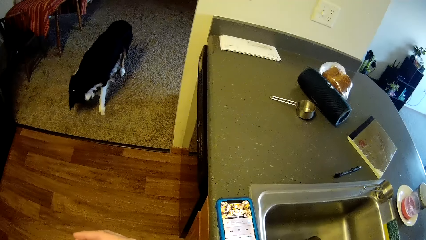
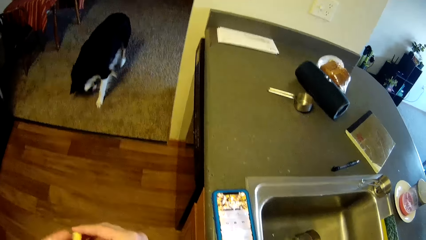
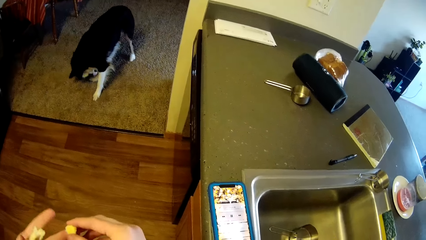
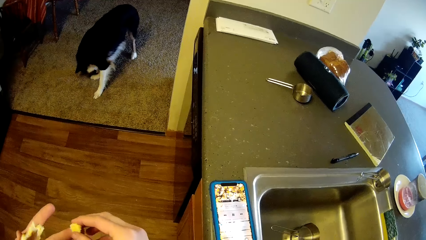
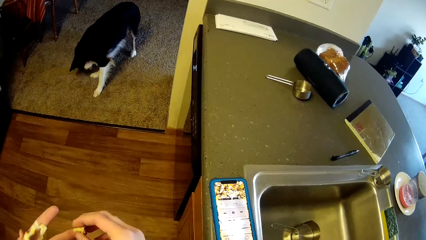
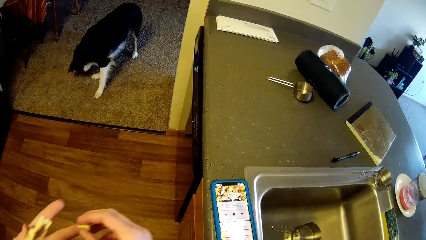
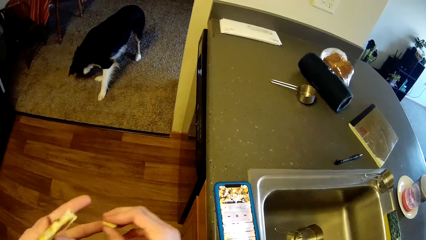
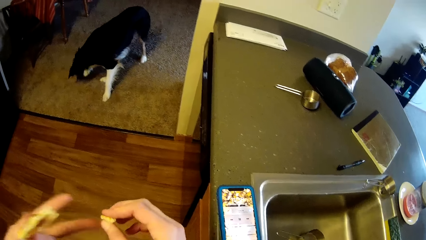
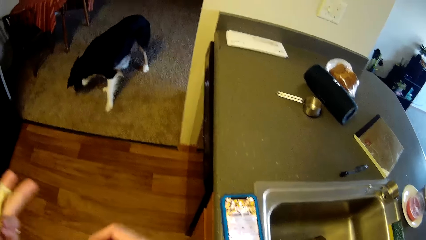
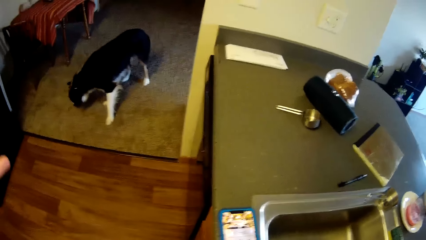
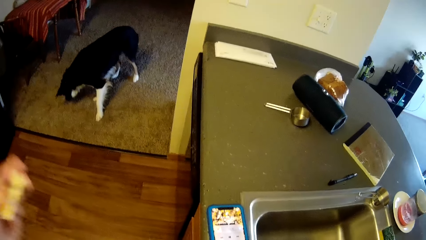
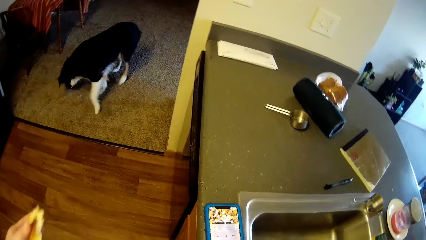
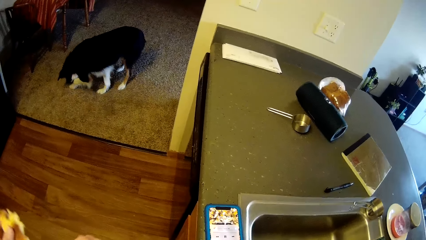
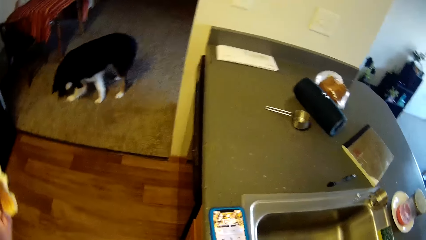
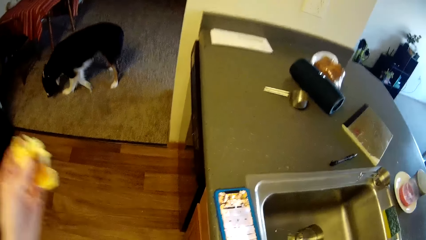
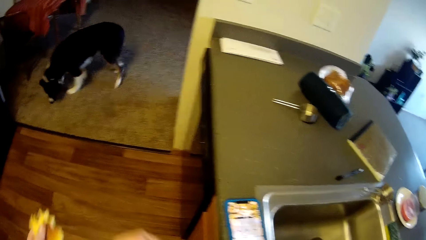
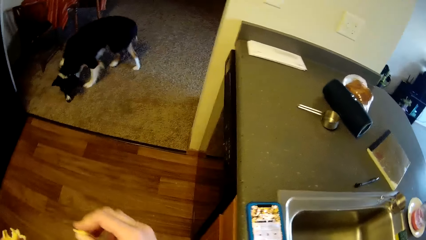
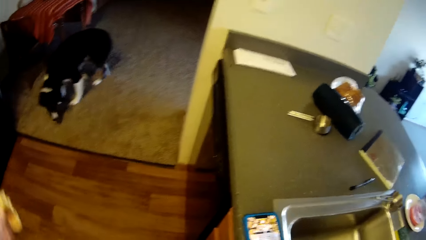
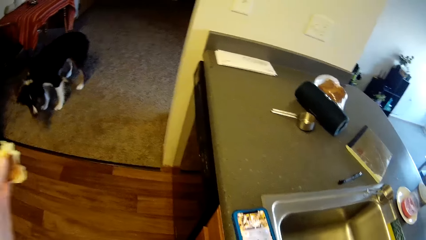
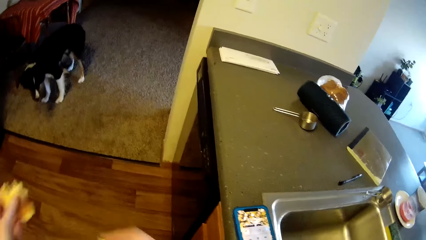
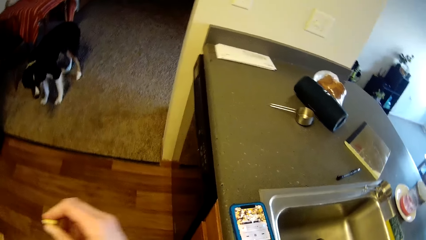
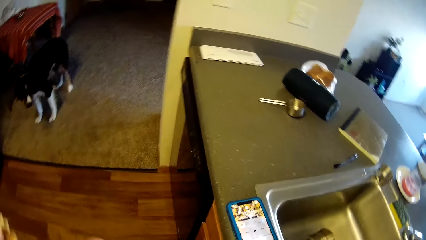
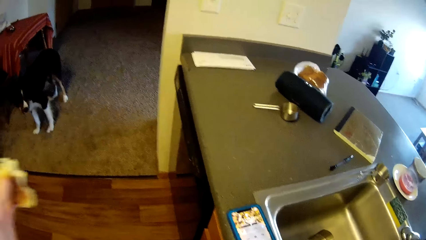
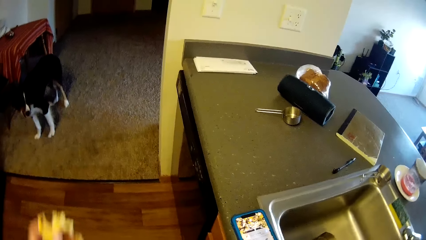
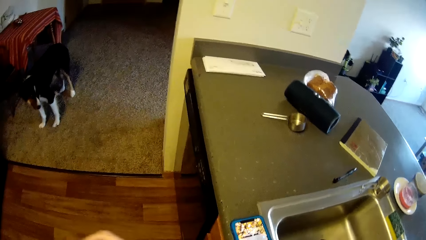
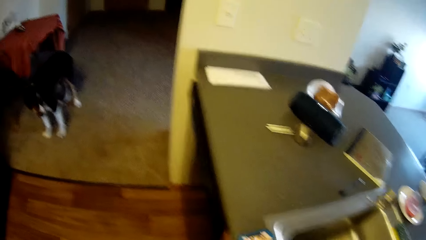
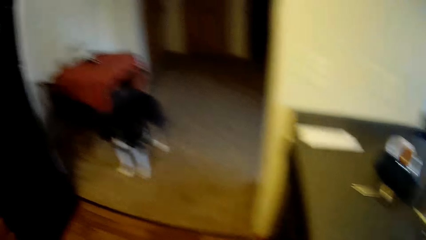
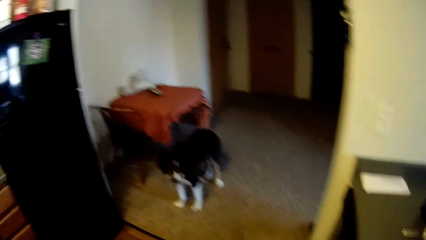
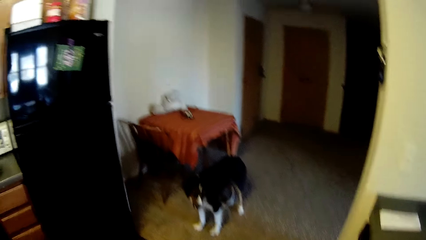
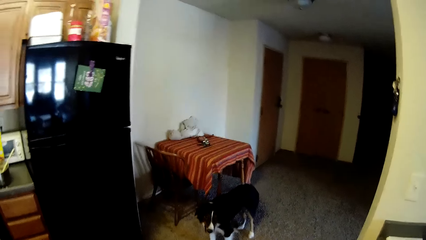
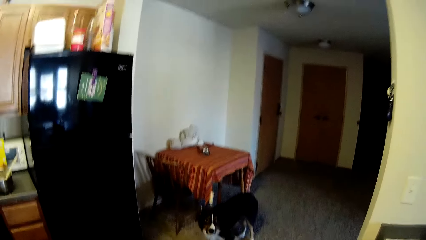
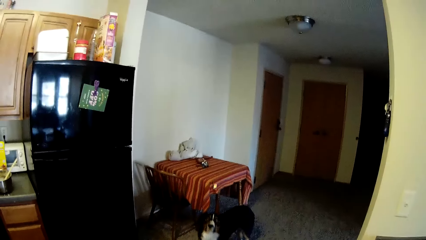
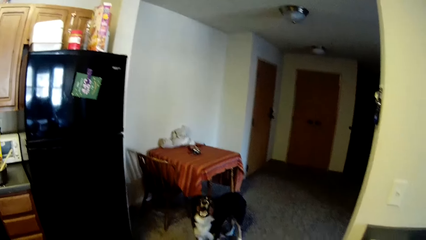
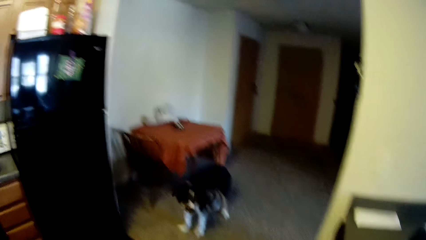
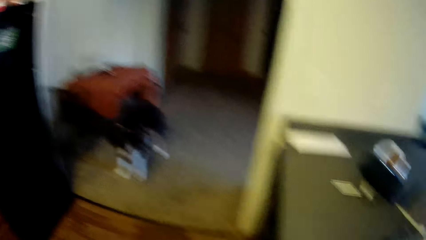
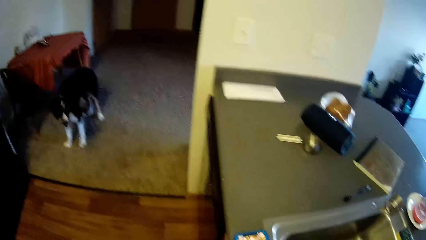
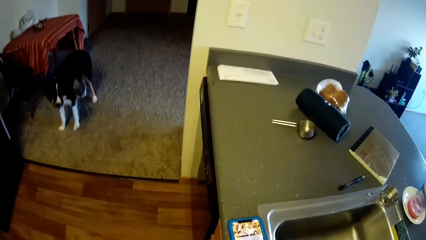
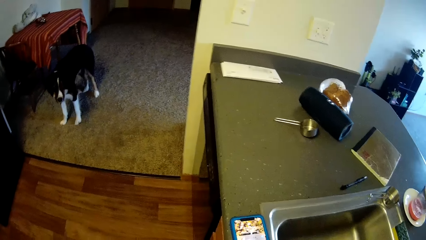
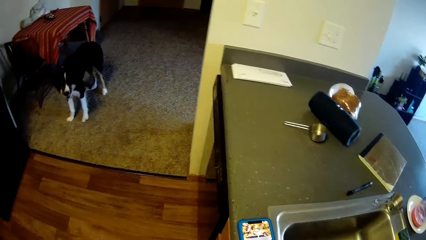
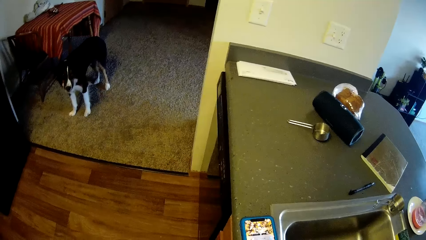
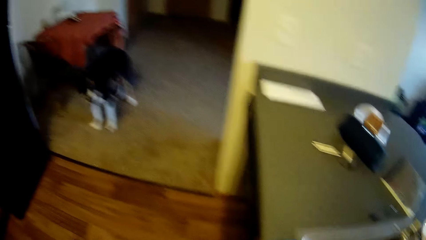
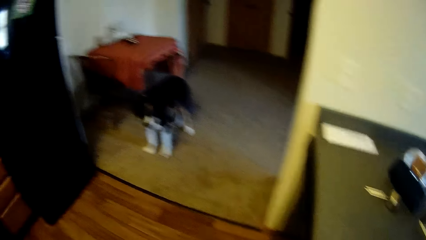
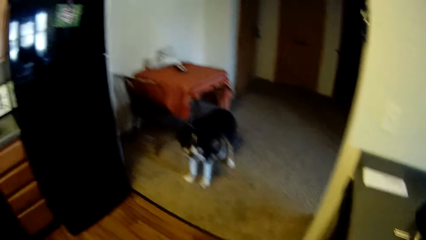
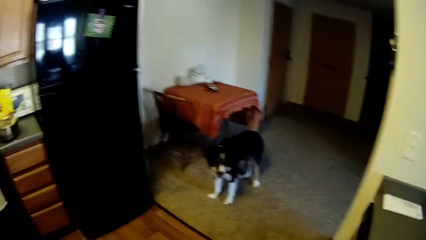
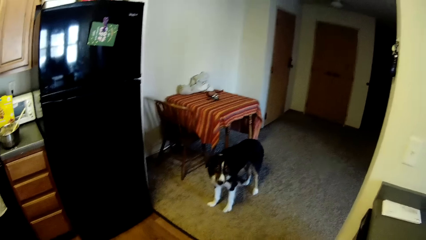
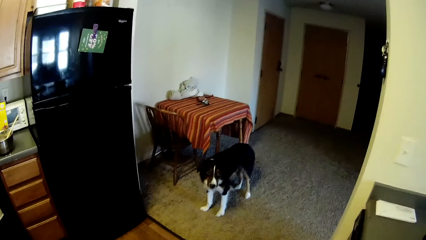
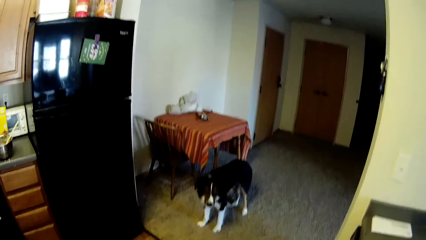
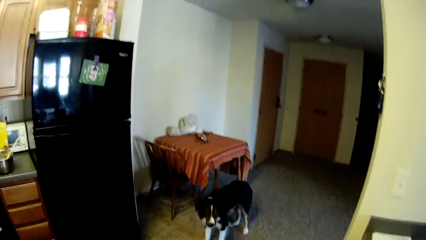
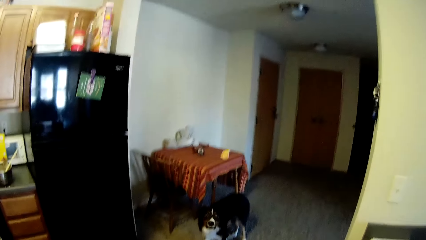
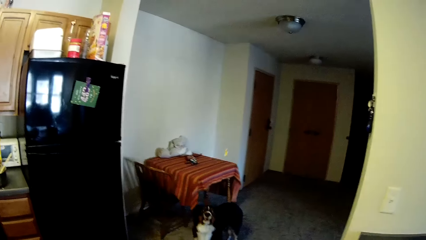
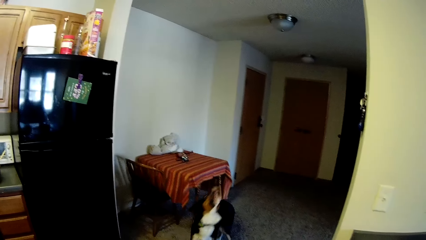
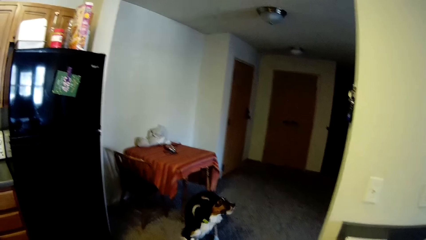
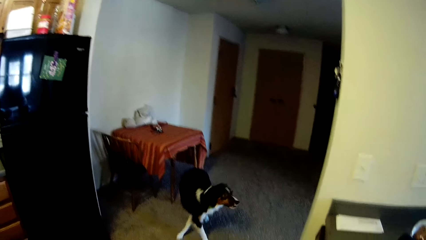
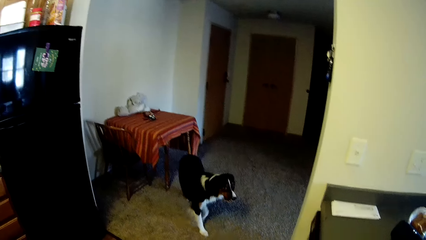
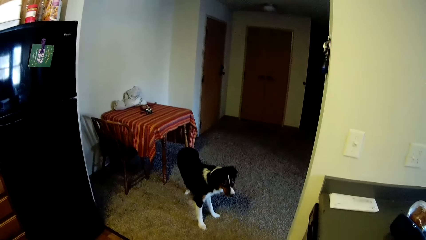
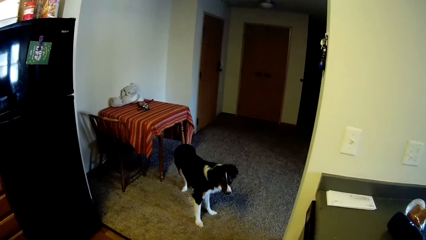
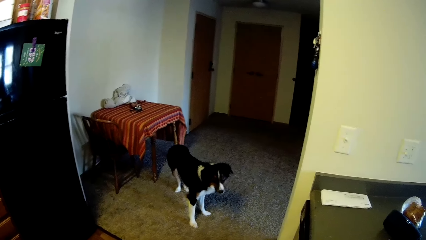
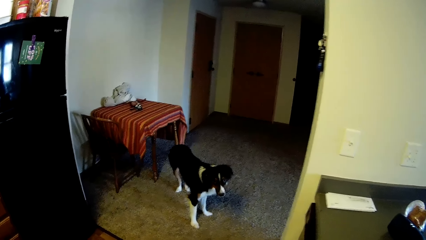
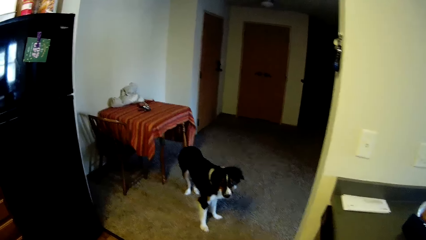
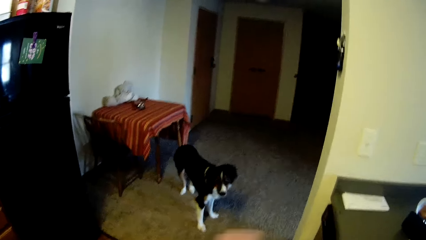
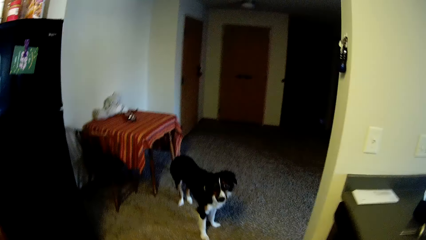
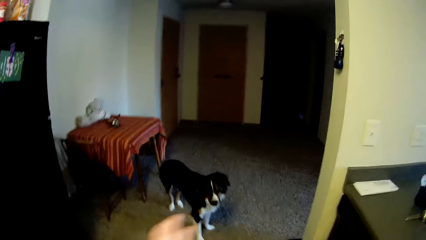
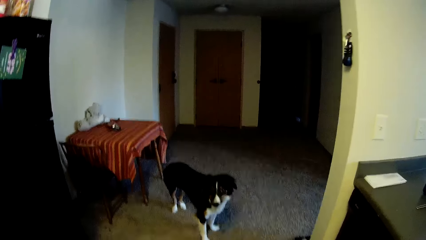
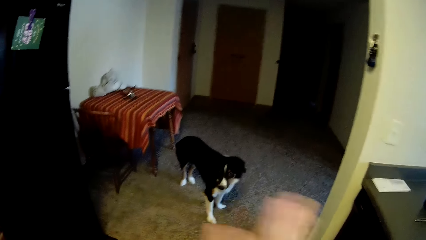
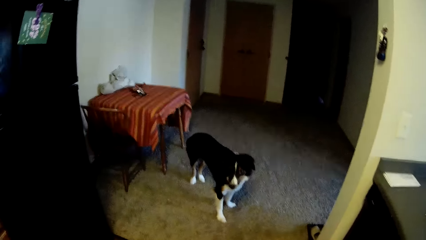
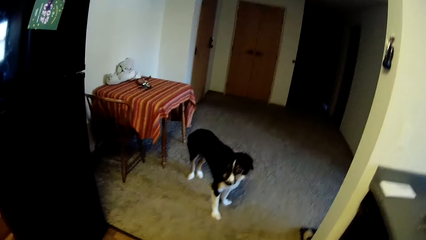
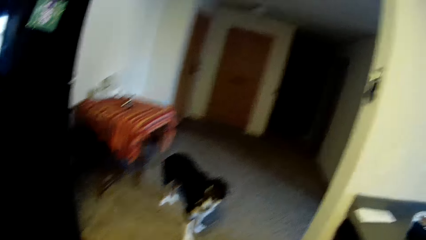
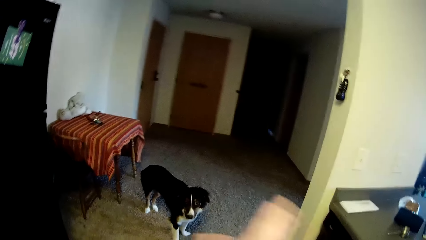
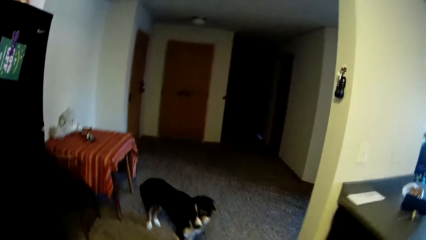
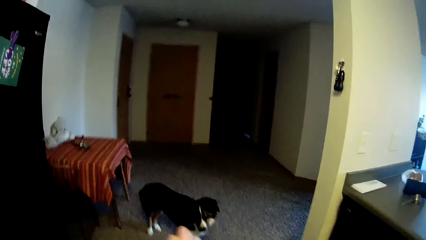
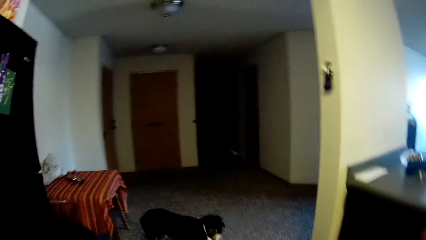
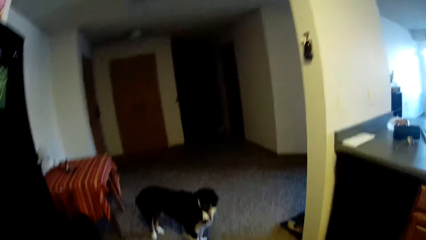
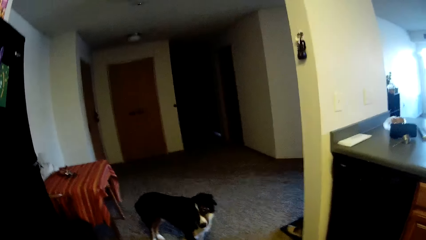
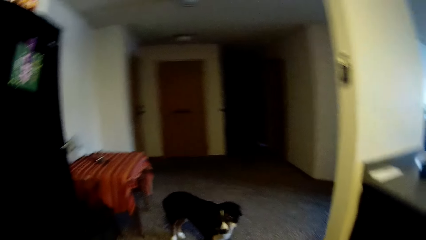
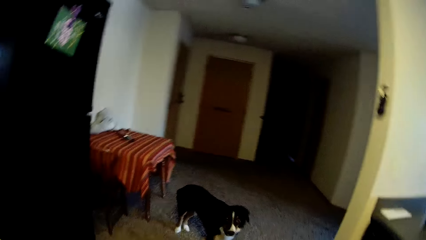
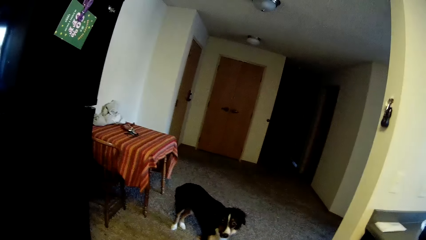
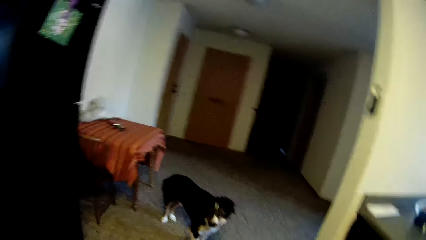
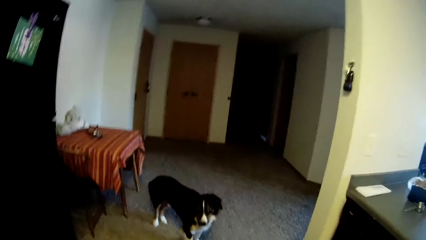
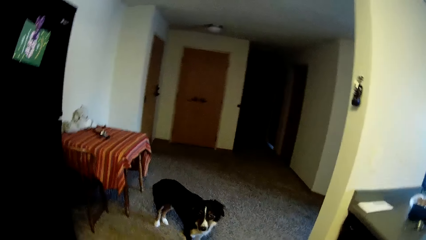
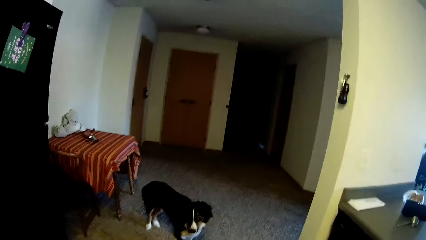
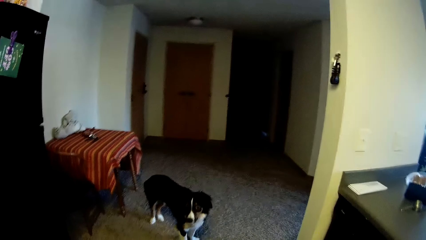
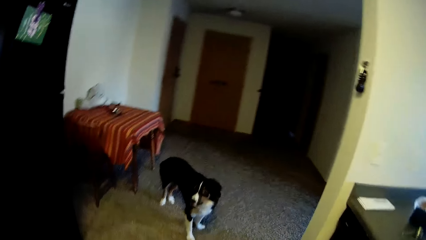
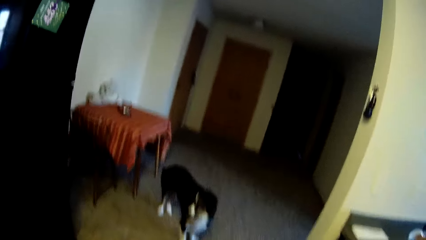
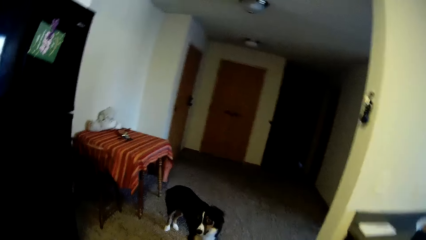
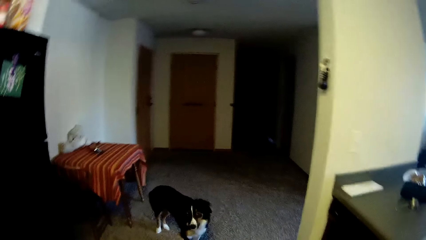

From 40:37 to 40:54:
The camera wearer holds a piece of pastry with hands. He moves his hands. He throws the piece of pastry at a dog with a hand. He throws a pancake to the dog. He moves his hand and plays with his hand.
